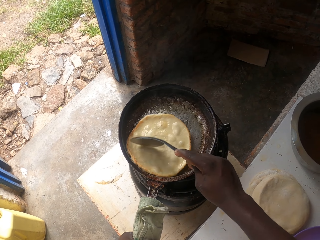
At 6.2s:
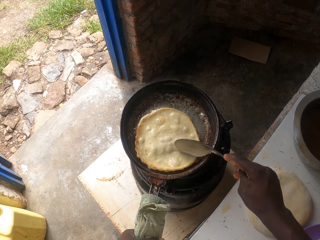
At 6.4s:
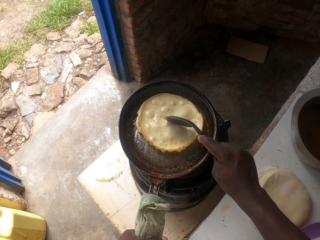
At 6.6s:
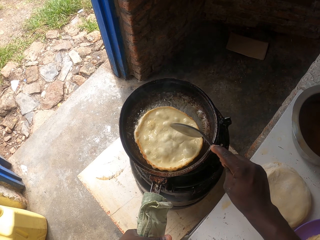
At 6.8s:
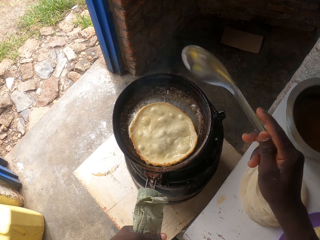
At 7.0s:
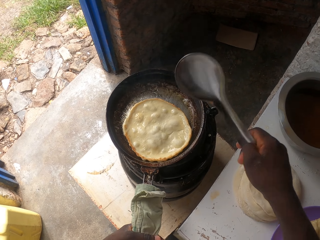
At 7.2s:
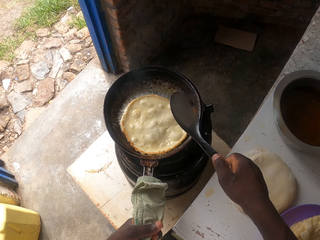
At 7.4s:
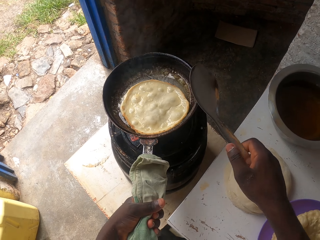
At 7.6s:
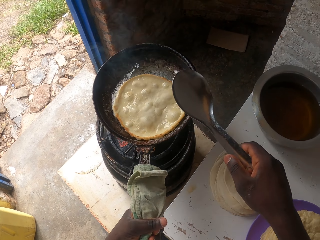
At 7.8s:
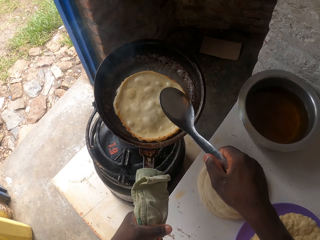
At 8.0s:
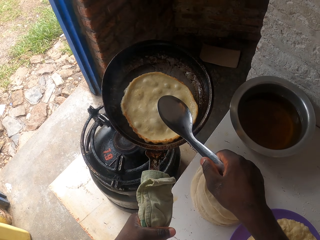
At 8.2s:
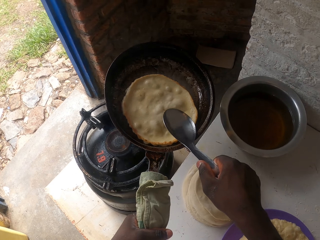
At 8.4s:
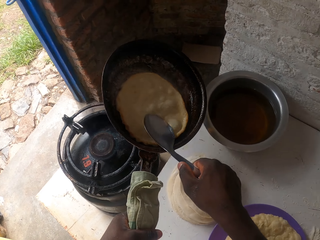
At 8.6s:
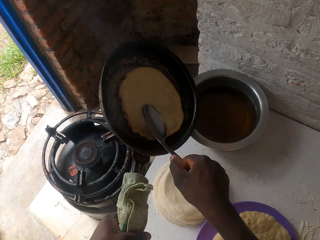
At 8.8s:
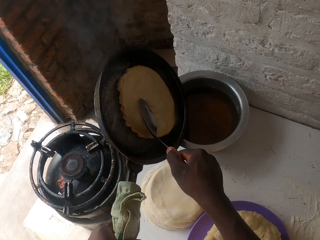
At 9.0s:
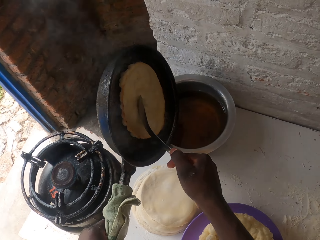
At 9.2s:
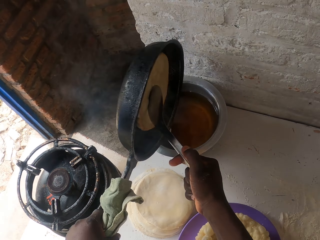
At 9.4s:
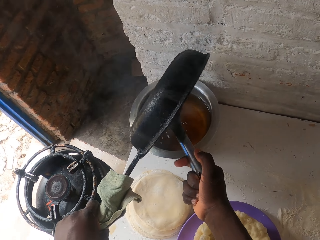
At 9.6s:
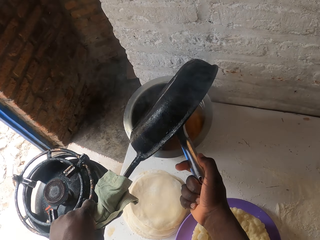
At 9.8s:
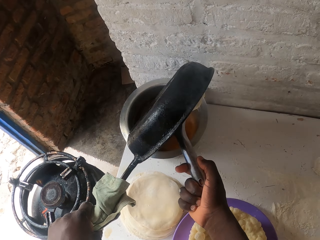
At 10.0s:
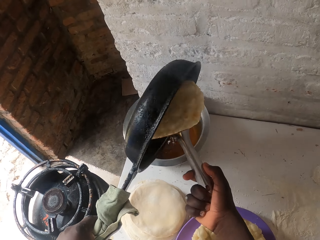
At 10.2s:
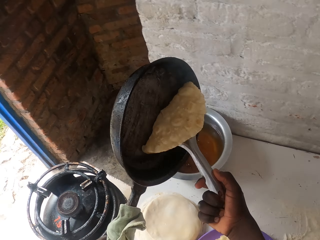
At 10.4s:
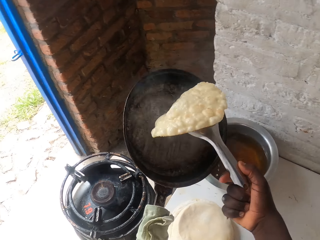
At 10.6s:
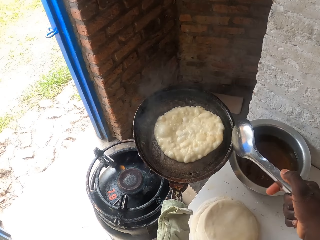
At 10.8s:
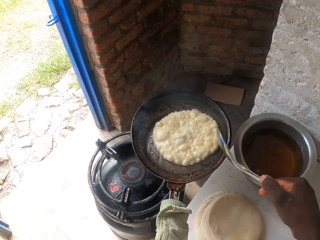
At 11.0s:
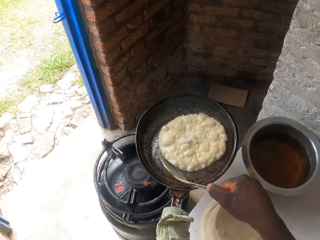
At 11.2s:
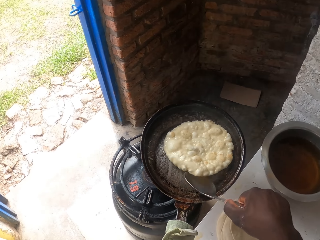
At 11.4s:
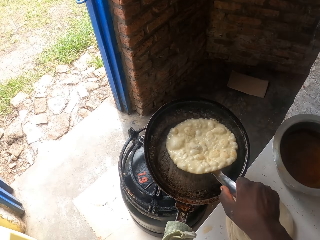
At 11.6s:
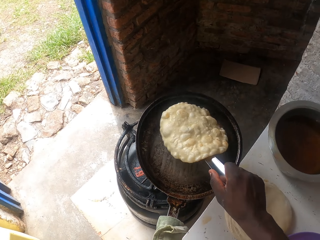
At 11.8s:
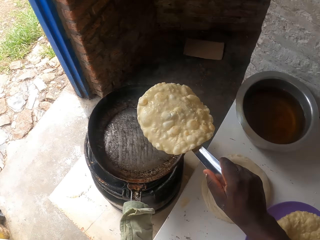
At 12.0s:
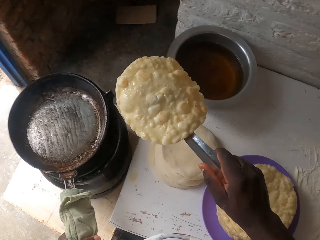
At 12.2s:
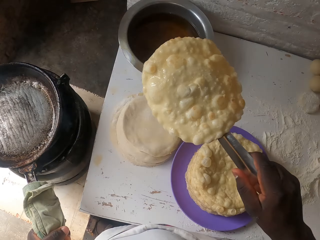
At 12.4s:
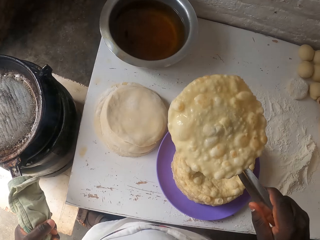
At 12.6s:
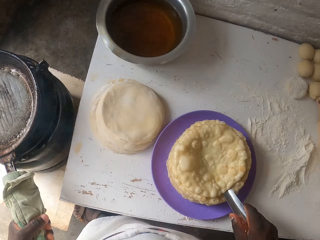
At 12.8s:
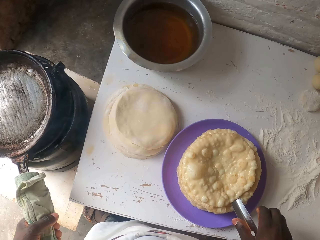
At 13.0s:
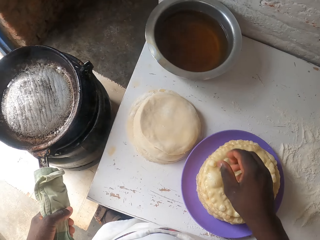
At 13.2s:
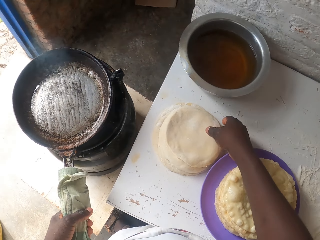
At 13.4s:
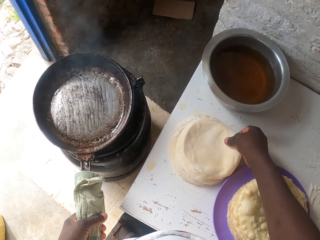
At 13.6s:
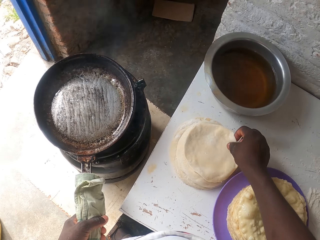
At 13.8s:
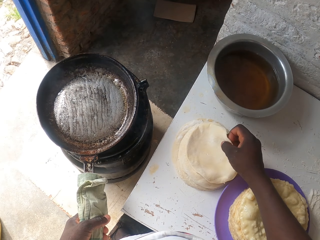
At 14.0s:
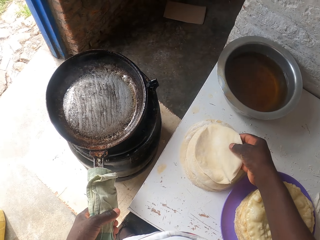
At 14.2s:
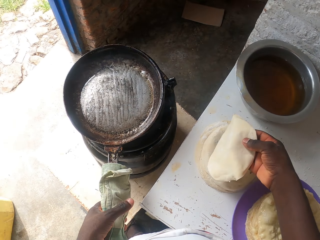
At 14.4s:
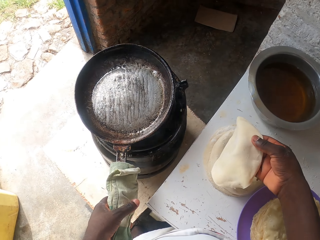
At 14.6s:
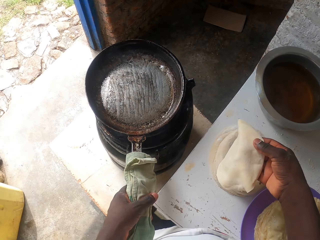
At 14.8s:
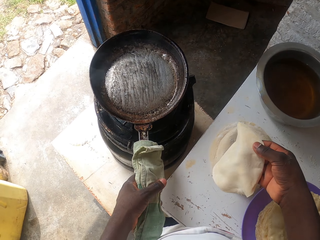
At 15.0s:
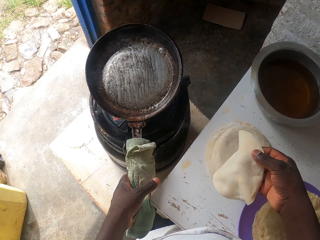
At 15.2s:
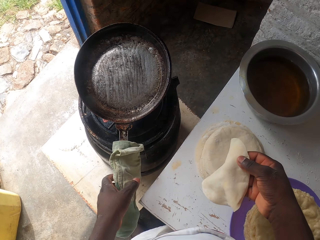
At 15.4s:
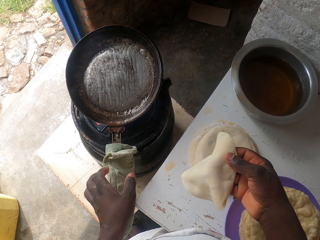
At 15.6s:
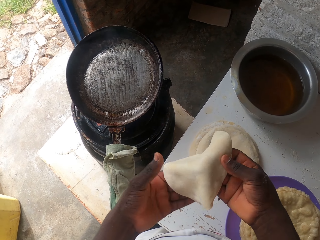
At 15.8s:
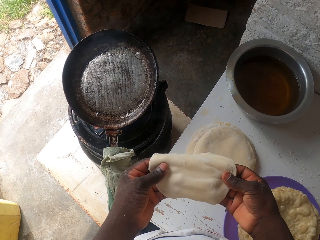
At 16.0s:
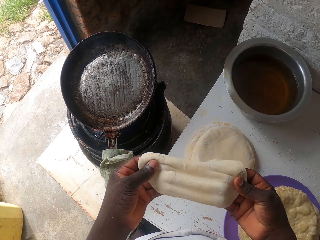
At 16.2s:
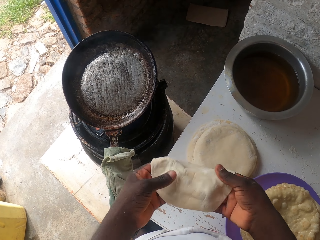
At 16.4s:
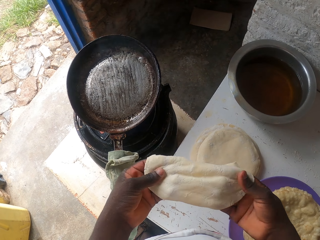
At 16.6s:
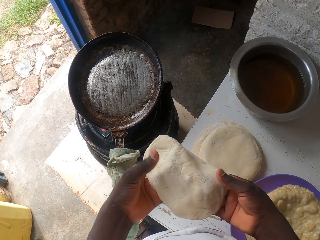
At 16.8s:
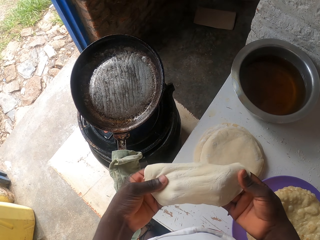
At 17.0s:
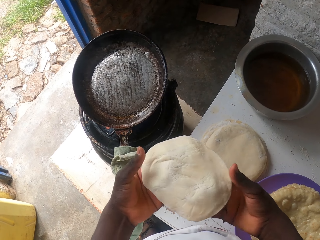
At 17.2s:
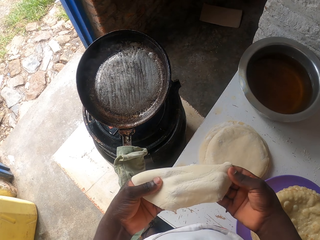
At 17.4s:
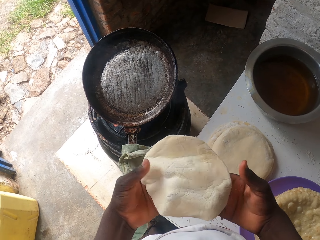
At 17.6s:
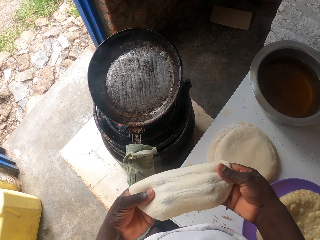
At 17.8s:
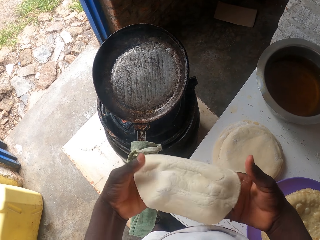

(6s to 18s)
The camera wearer lifts up a pan from the gas cylinder. They pour oil in the cooking pot. They throw a flat bread in the pan, and flip the roti. They lift up the flat bread from the pan with a serving spoon. They put the pan on the gas cylinder. They put the spoon in the plate, and put the roti in the plate. They pick up a flat bread from the table. They swirl the cooking pan. They stretch the flat bread with hands.

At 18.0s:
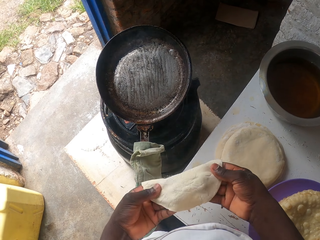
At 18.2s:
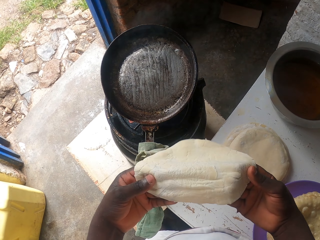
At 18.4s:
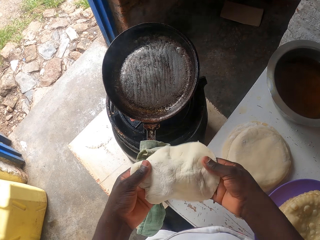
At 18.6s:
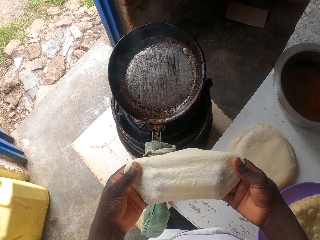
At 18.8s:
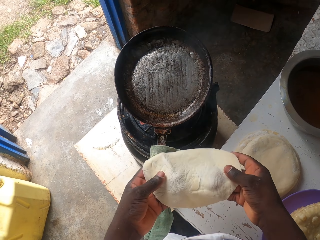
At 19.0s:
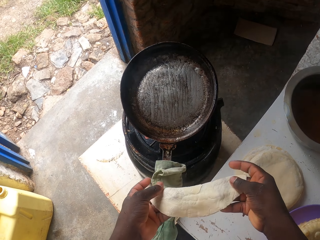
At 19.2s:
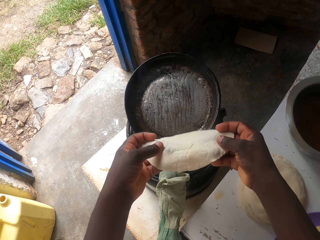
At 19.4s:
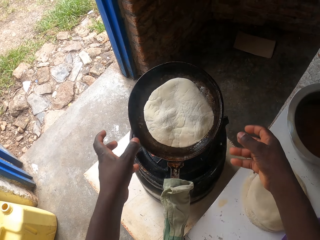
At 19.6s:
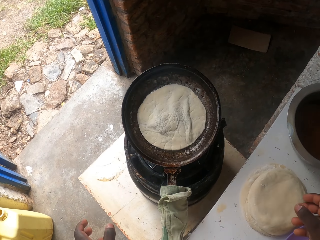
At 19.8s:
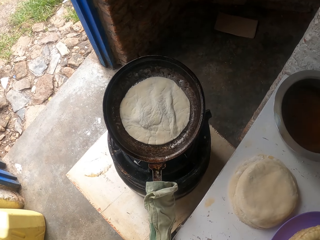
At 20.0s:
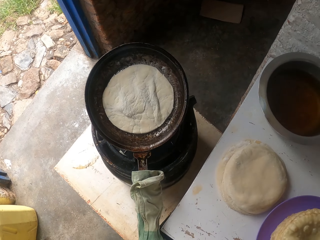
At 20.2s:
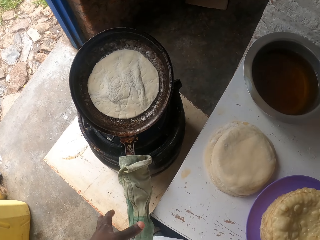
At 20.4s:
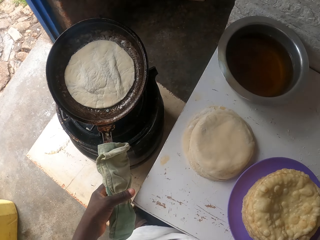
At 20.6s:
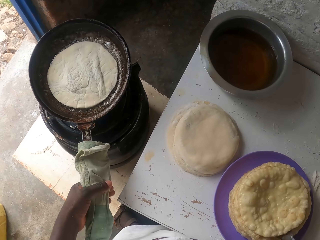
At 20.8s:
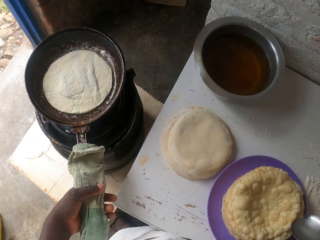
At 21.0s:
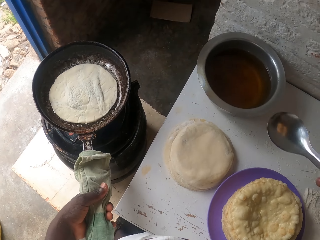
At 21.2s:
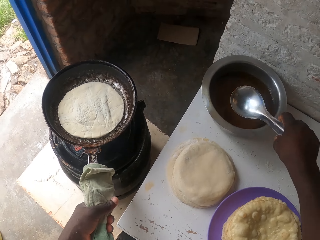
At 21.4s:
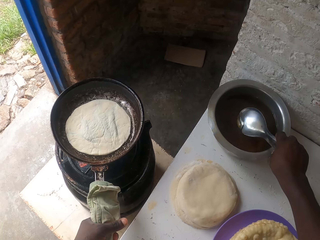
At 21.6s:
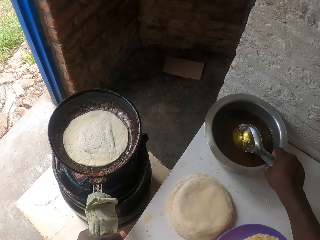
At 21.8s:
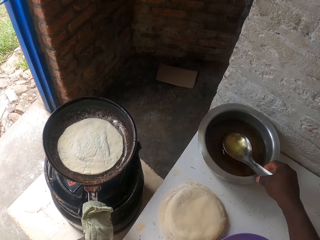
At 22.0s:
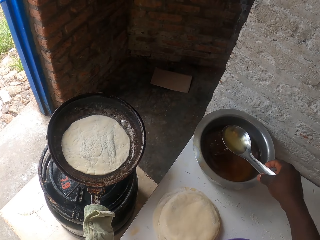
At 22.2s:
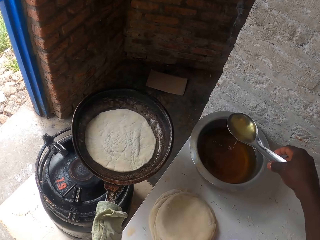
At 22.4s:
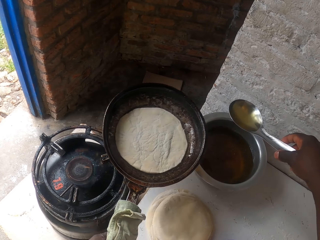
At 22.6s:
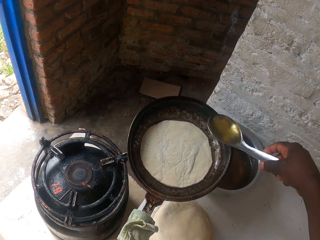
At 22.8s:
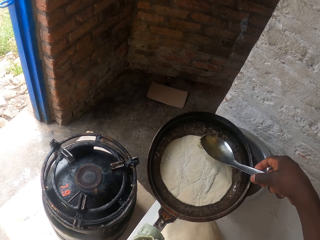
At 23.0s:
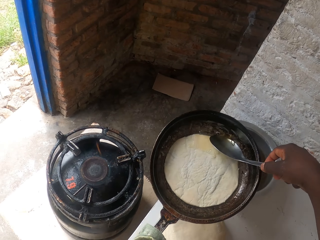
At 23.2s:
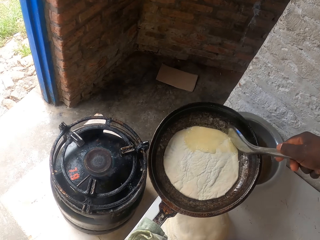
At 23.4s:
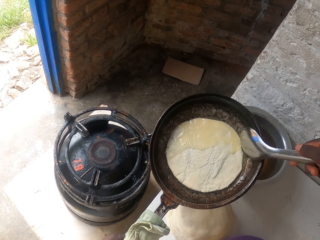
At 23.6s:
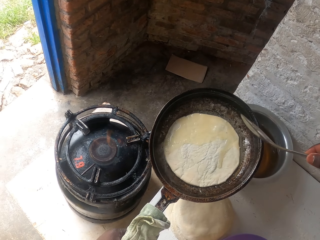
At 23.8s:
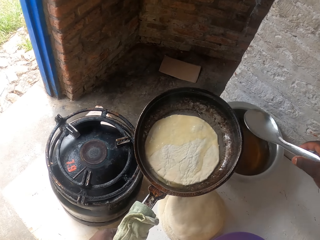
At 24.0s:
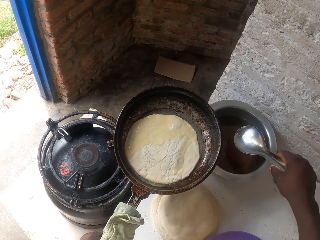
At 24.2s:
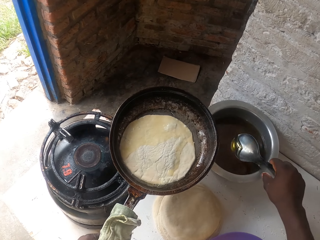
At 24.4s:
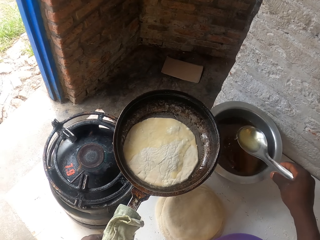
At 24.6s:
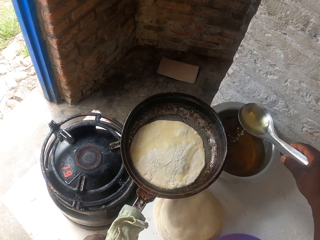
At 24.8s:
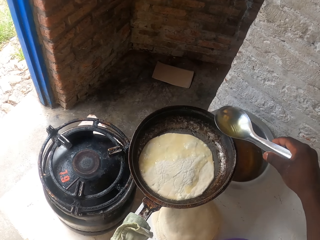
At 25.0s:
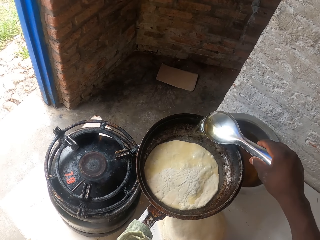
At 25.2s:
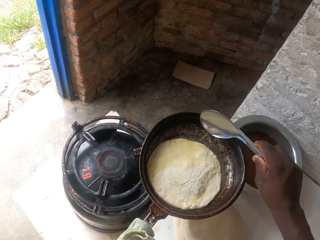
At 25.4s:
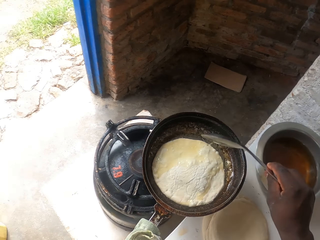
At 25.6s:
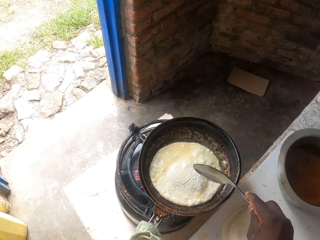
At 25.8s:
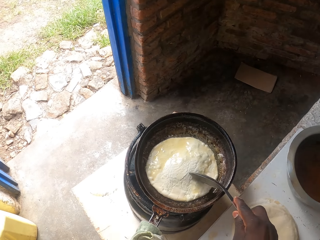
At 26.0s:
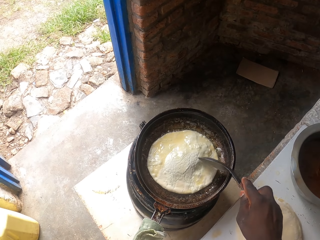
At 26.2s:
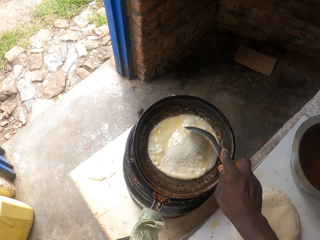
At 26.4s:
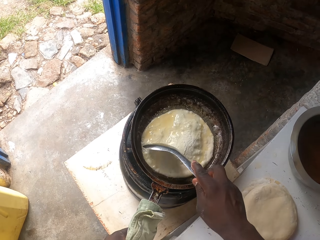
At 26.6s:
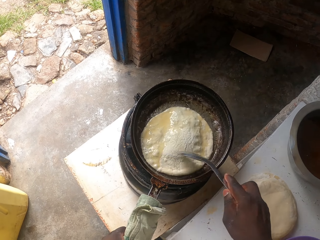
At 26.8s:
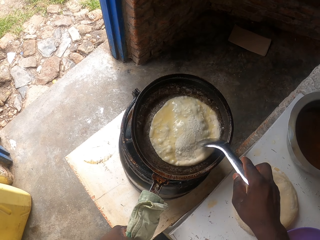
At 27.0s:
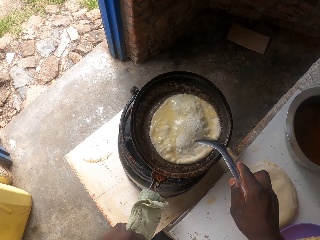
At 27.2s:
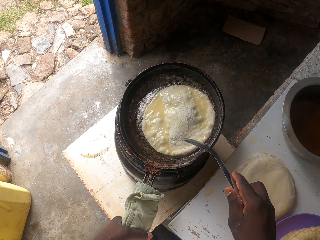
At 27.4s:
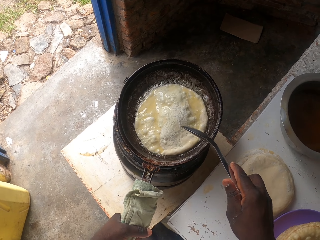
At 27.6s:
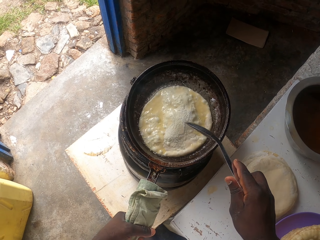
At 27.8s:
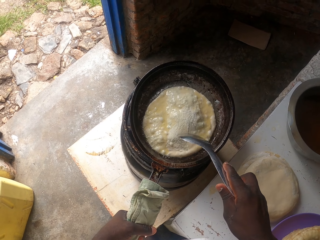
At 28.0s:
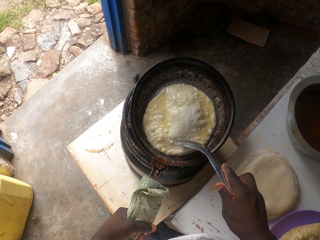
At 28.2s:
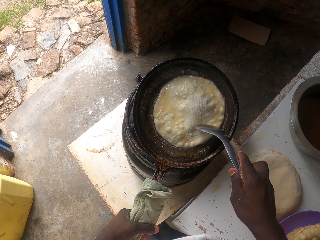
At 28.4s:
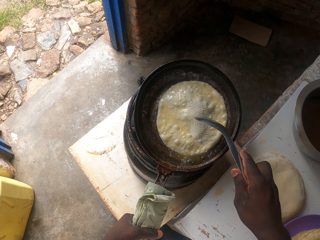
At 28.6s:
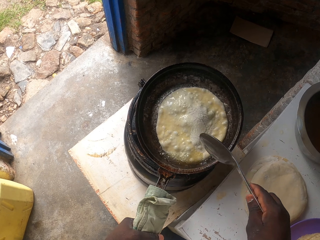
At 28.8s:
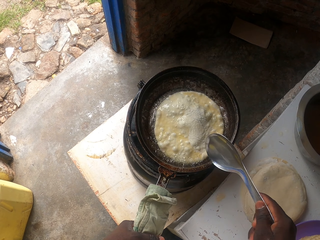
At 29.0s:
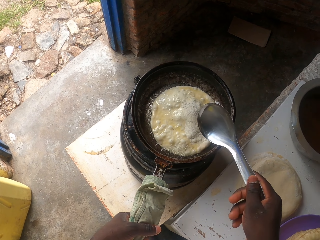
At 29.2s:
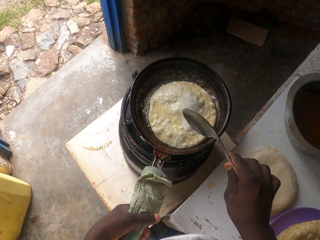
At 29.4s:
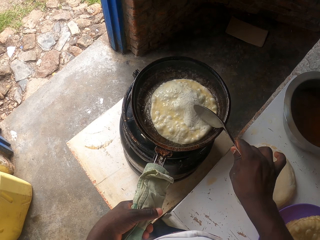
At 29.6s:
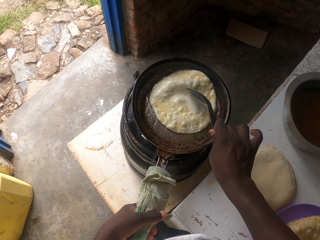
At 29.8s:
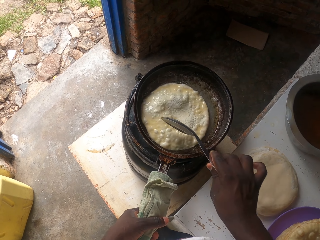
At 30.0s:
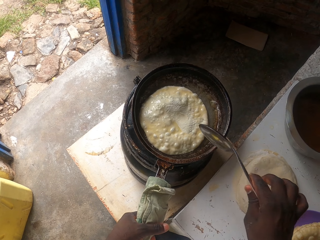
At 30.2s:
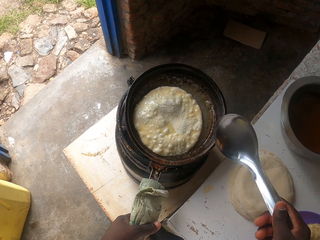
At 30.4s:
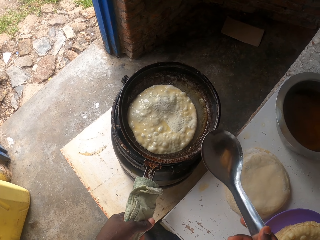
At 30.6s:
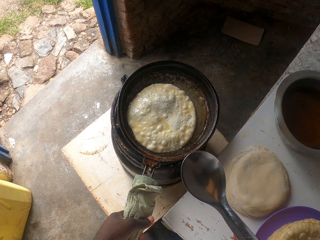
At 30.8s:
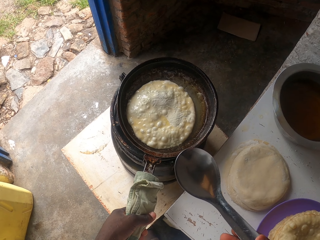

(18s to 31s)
The camera wearer throws a flat bread into the pan. They hold the pan. They take a spoon from the plate. They scoop oil with the serving spoon. They lift up the pan from the gas cylinder. They pour the oil in the pan. They scoop oil with the serving spoon, and pour the oil in the pan. They put the pan on the gas cylinder. They rotate the flat bread in the pan with the serving spoon.
